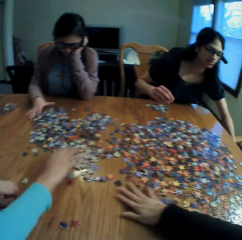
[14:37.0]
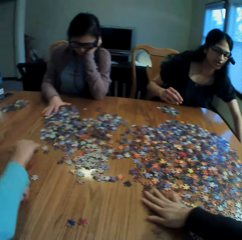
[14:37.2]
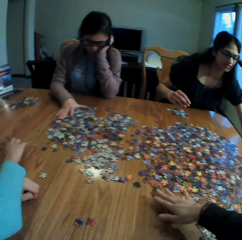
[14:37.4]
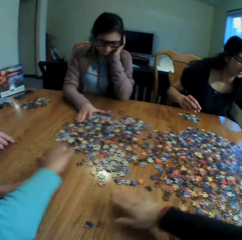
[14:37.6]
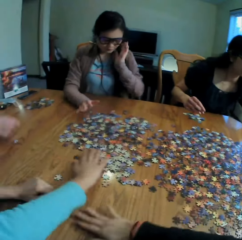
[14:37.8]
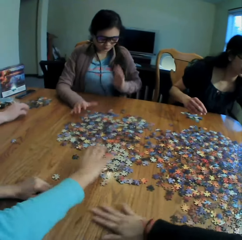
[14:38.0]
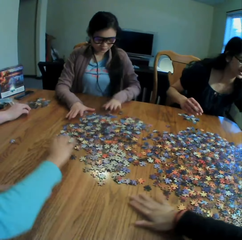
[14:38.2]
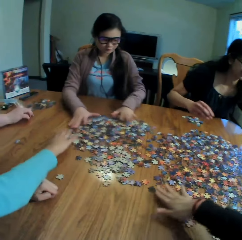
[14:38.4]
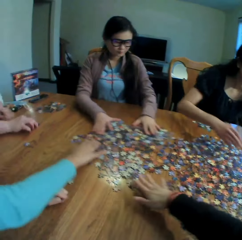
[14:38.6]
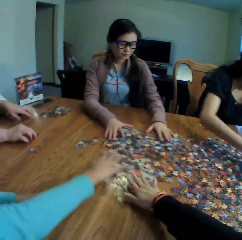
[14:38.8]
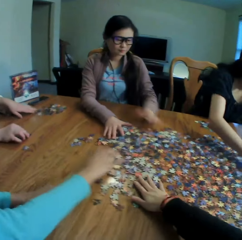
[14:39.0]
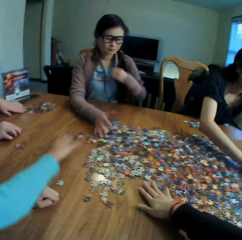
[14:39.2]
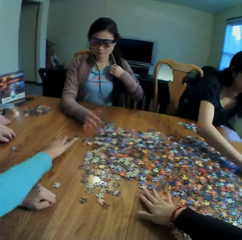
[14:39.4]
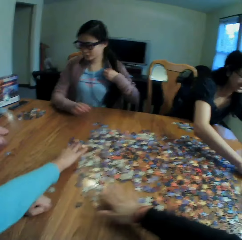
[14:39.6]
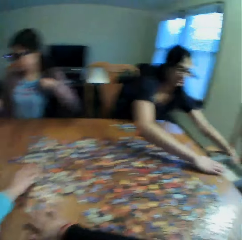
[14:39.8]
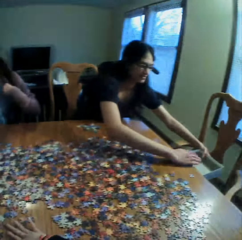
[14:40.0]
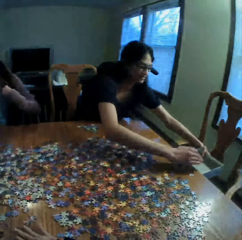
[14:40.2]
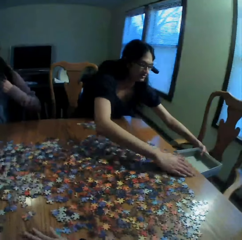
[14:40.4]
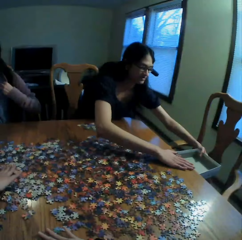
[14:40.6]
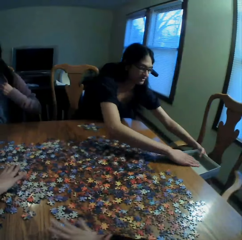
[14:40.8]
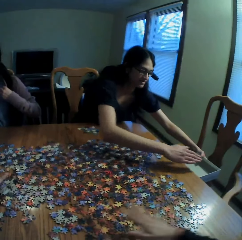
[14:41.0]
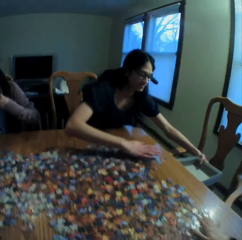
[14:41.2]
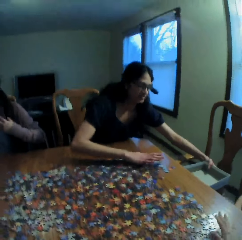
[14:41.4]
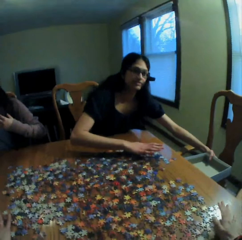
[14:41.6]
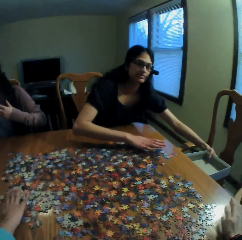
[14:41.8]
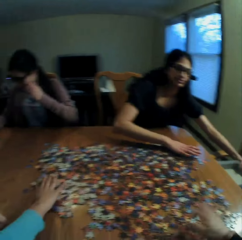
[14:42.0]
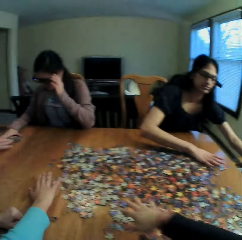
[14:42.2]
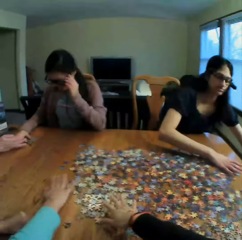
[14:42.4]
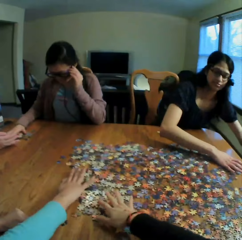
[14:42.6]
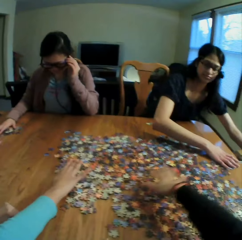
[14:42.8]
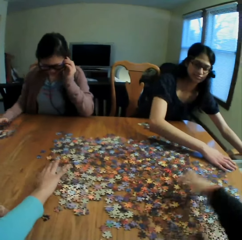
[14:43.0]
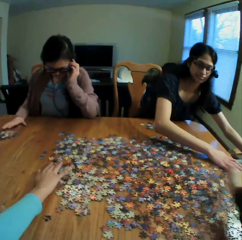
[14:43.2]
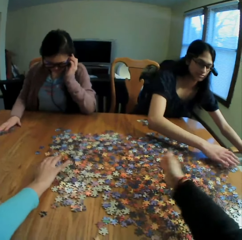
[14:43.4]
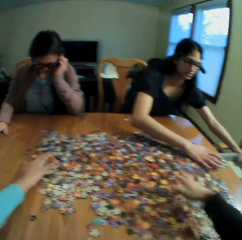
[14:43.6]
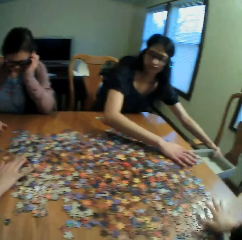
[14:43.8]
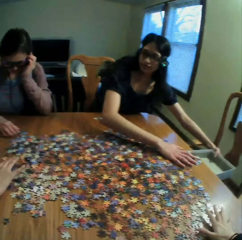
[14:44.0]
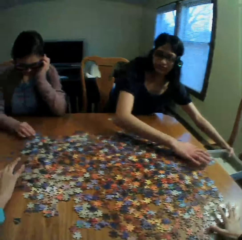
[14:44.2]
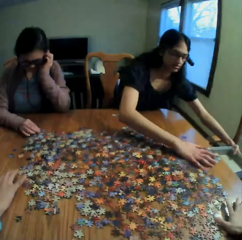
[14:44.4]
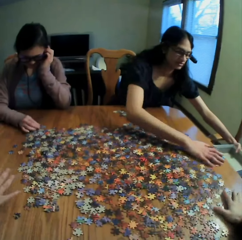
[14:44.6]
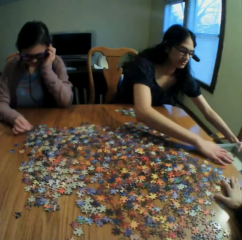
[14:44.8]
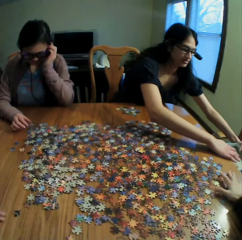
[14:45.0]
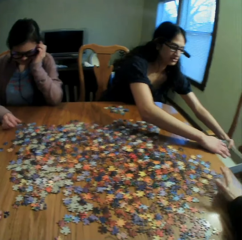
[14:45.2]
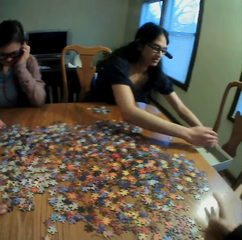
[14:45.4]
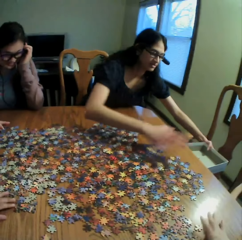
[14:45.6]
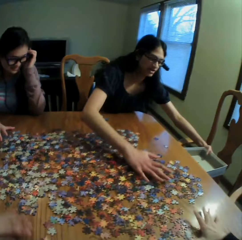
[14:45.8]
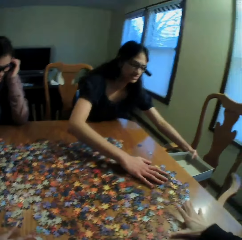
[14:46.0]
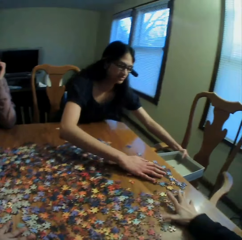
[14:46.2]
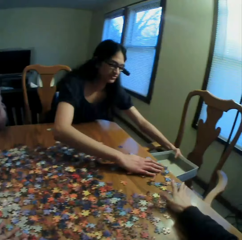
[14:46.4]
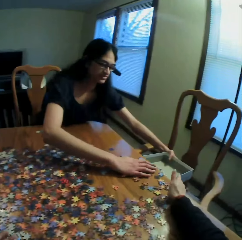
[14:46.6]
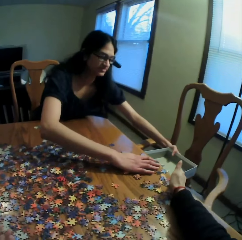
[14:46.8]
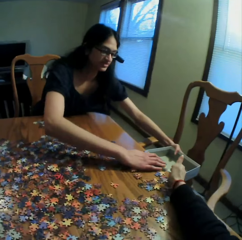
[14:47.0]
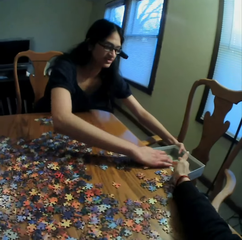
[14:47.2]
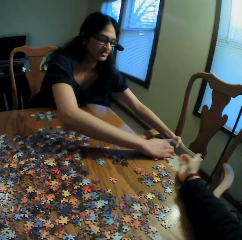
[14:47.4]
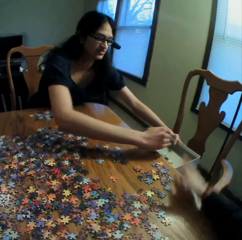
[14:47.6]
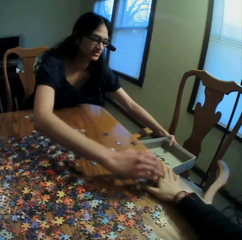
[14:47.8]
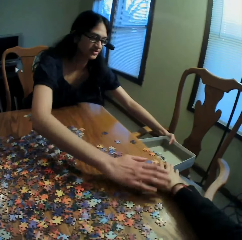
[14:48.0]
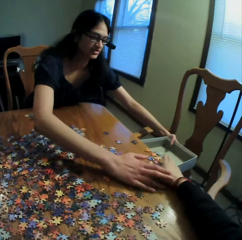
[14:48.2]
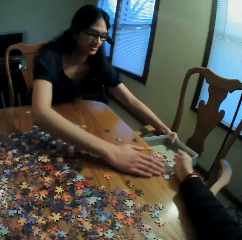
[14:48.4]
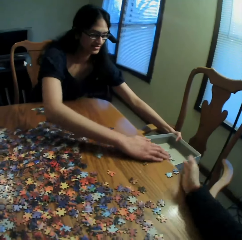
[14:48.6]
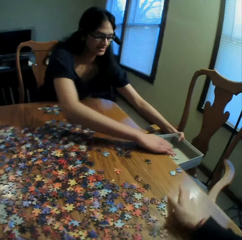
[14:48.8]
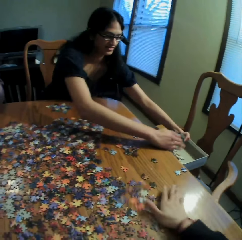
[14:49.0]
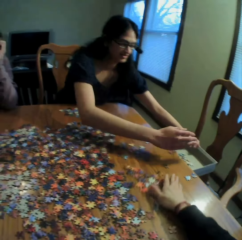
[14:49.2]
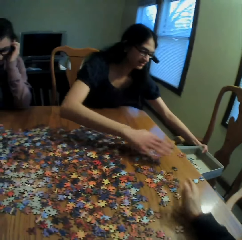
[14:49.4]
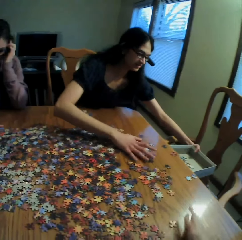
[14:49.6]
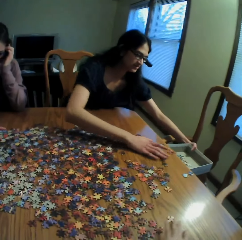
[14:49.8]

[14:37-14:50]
A lady touches the jigsaw clipart. Another lady touches the jigsaw clipart. The camera wearer touches the jigsaw clipart. A woman moves the puzzles in a box. The camera wearer talks to the colleagues. They move the hand on the table and move the puzzles on the table. They touch the jigsaw clipart.

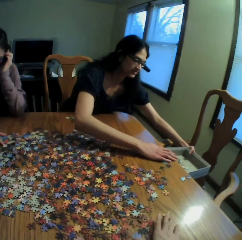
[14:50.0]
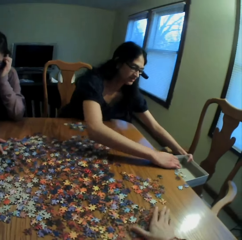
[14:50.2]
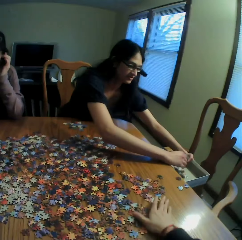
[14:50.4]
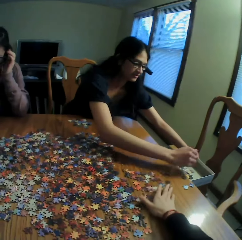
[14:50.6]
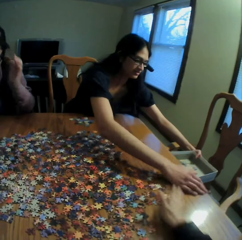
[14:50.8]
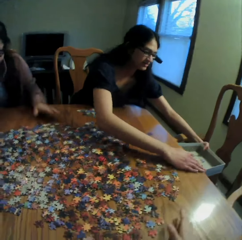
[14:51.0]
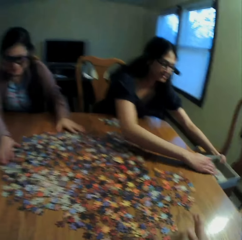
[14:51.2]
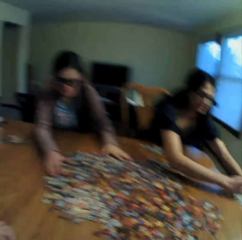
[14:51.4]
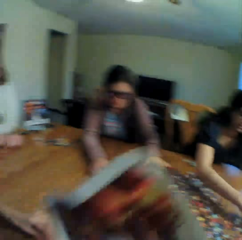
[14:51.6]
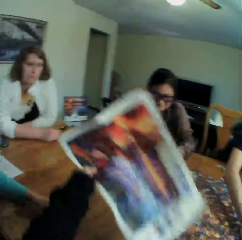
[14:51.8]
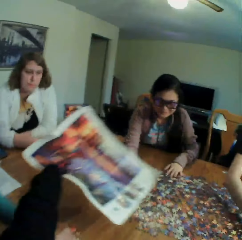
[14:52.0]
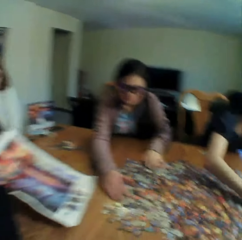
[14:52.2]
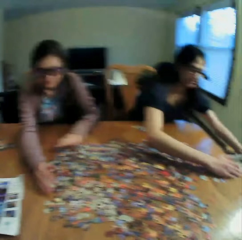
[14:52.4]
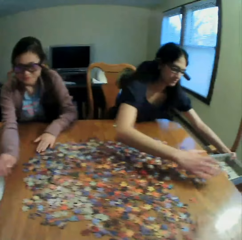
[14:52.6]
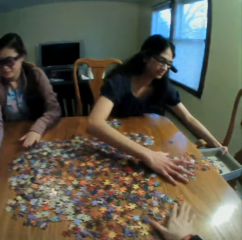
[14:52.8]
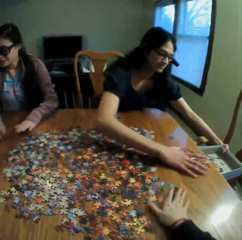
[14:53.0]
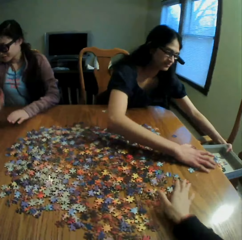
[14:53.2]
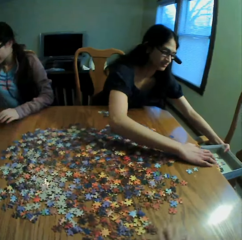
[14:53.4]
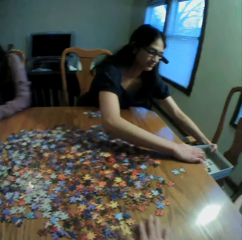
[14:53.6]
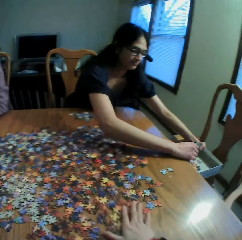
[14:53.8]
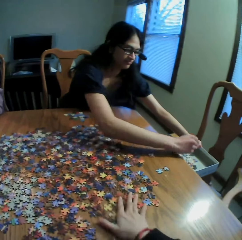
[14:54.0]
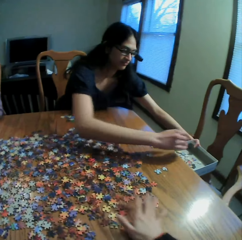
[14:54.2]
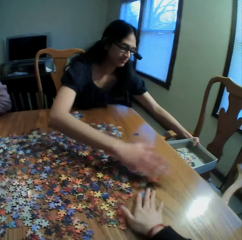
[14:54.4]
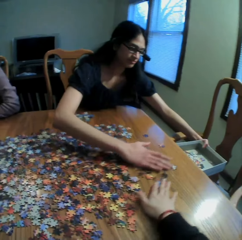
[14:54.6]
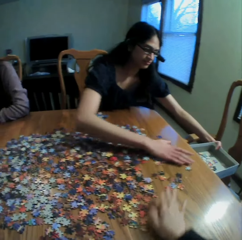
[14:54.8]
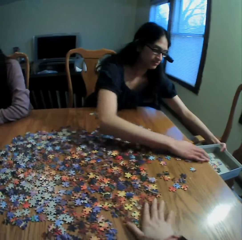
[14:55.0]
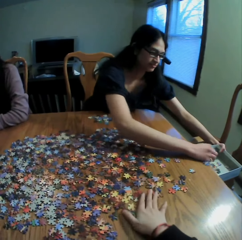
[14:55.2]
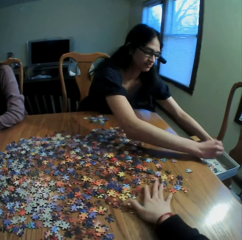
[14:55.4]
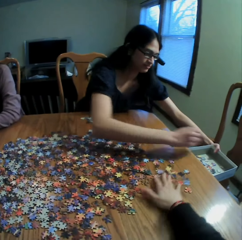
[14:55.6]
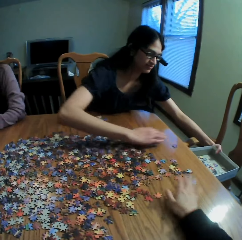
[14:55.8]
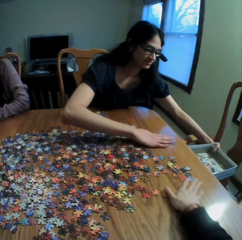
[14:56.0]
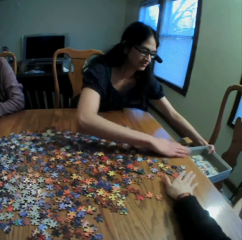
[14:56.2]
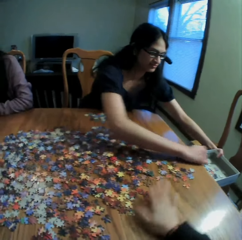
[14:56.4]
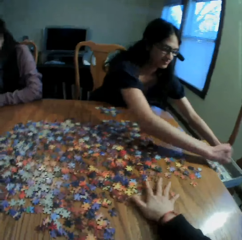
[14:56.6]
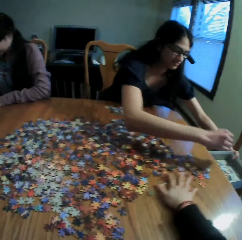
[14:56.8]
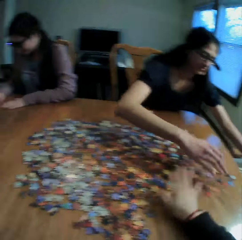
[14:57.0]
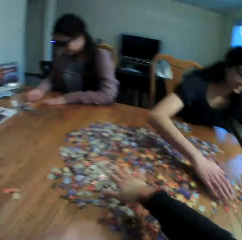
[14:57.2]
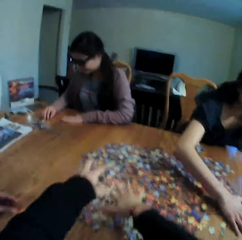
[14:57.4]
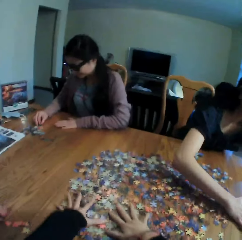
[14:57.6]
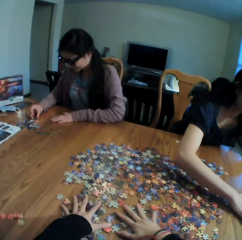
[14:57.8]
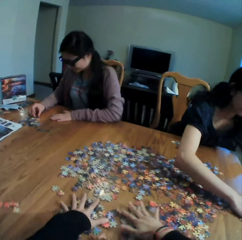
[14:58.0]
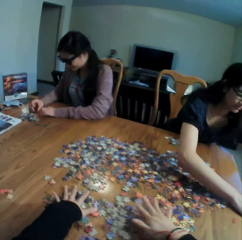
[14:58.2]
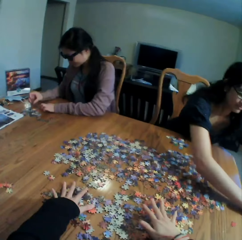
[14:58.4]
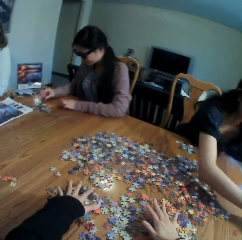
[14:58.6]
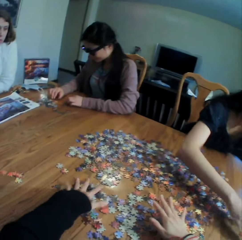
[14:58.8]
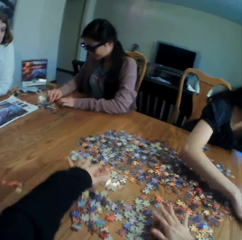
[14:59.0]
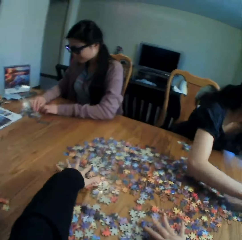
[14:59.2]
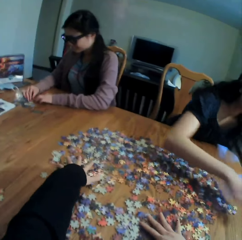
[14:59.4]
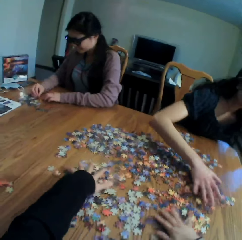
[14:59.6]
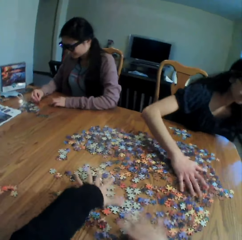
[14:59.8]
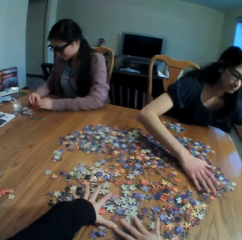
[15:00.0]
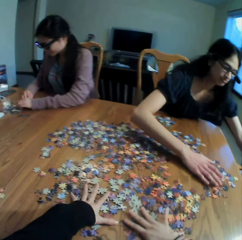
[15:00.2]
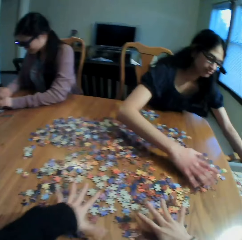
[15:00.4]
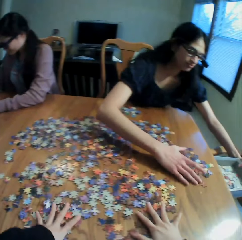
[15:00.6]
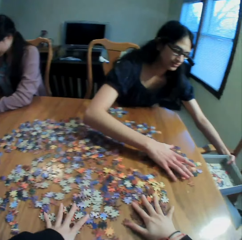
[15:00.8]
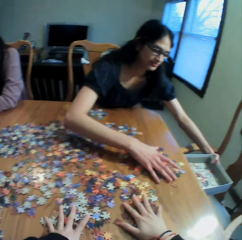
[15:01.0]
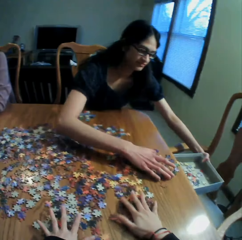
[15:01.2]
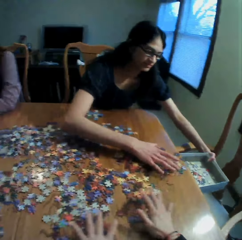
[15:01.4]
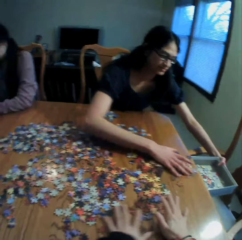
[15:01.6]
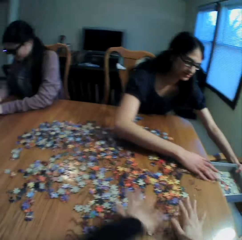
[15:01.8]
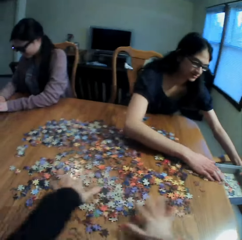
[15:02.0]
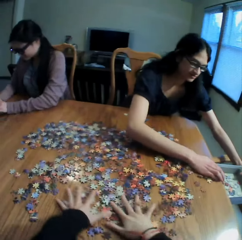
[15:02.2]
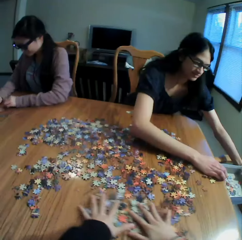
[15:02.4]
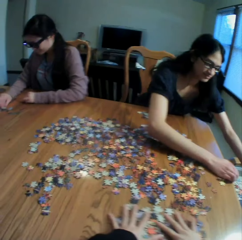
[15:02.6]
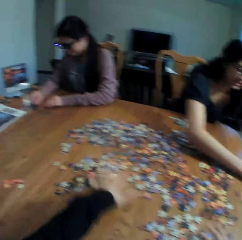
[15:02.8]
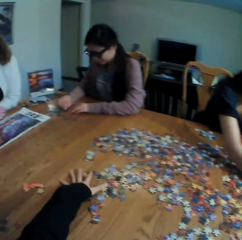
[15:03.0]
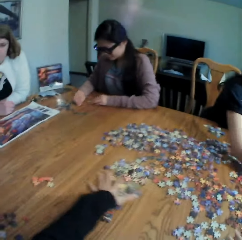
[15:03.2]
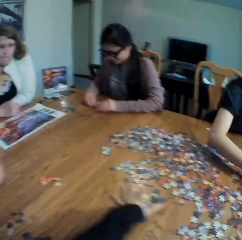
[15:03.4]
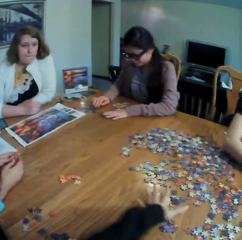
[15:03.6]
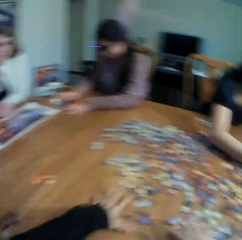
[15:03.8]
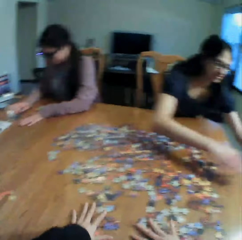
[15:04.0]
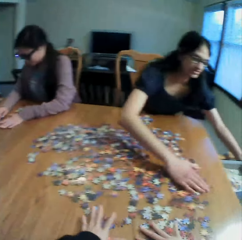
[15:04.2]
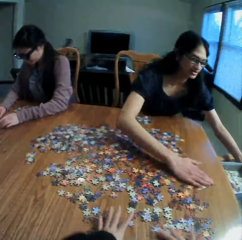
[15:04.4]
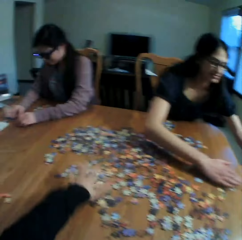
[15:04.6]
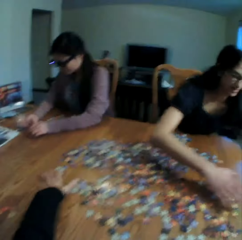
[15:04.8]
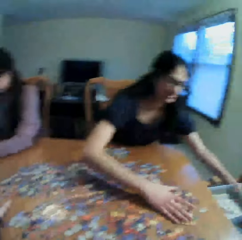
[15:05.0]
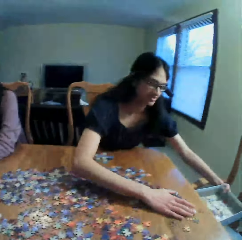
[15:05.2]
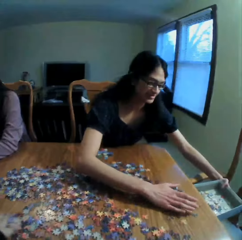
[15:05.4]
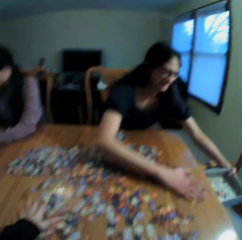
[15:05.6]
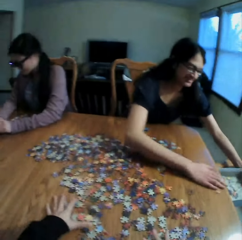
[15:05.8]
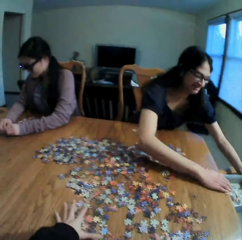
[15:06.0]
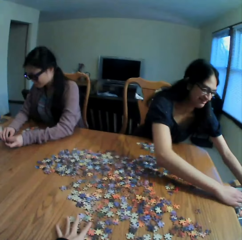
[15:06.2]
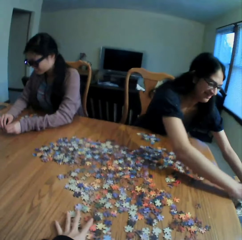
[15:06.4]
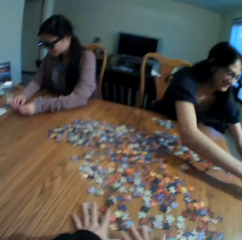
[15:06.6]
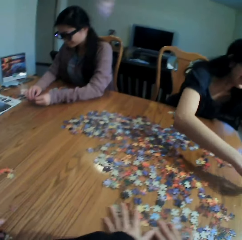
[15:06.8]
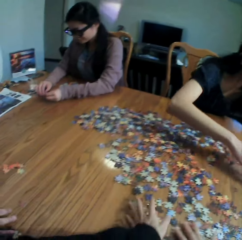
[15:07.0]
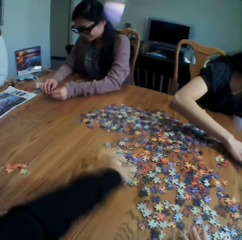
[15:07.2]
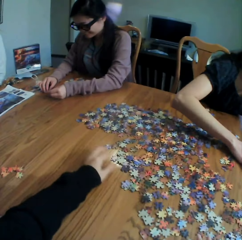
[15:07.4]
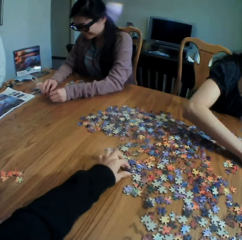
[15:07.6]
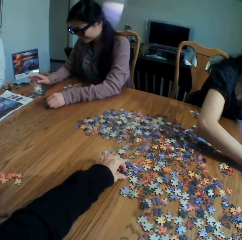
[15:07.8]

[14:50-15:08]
The camera wearer hands a woman a picture. They put the paper on the table. They move the puzzles on the table. They touch the jigsaw clipart. They spread the puzzles with both hands. They laugh to the colleagues.
